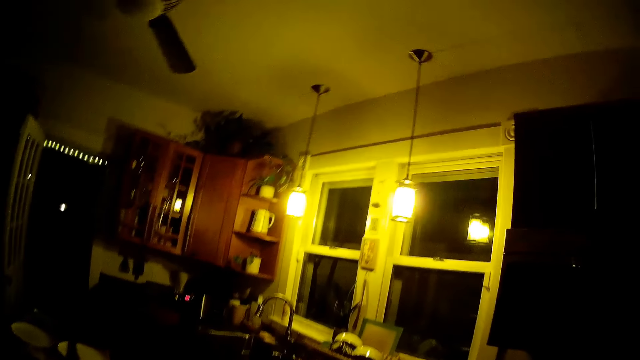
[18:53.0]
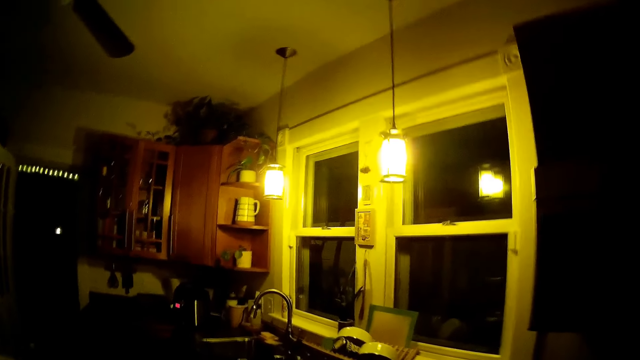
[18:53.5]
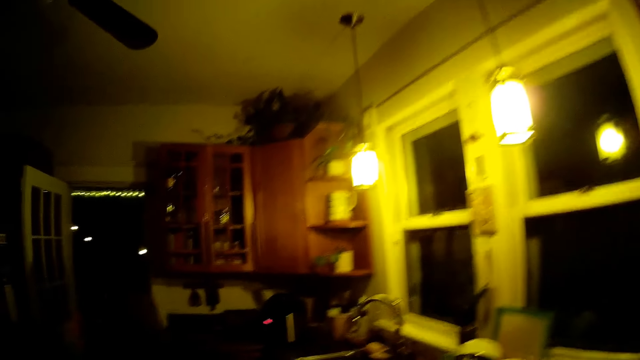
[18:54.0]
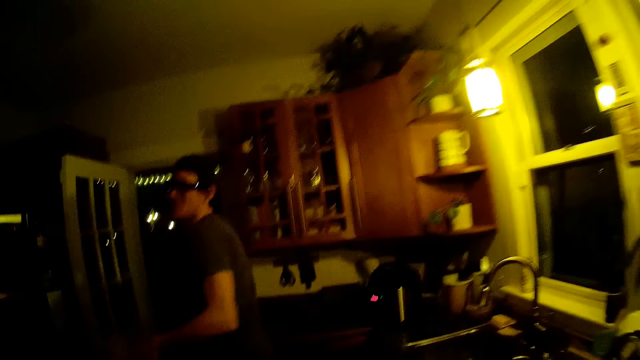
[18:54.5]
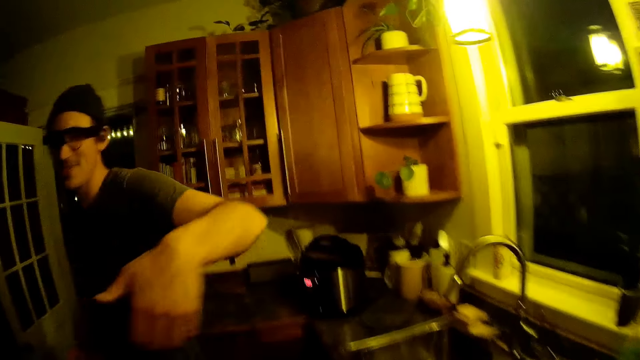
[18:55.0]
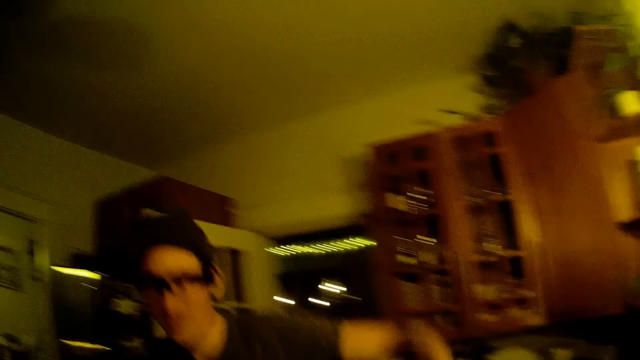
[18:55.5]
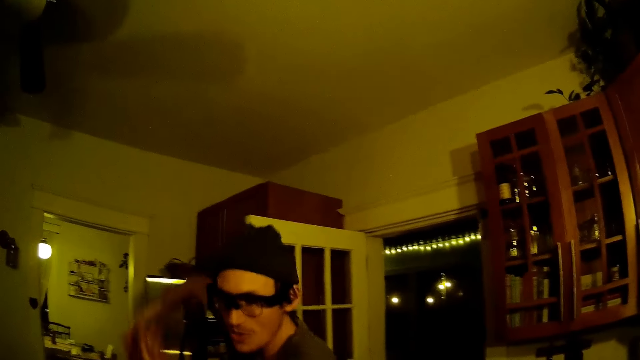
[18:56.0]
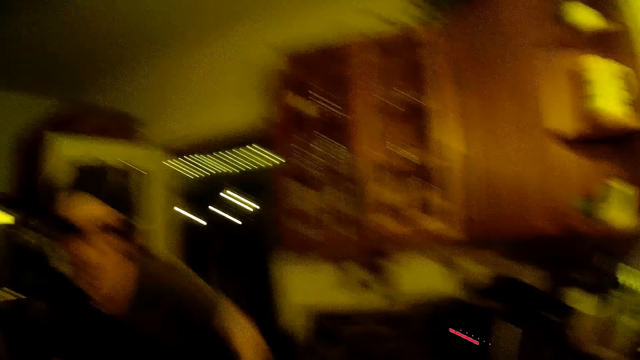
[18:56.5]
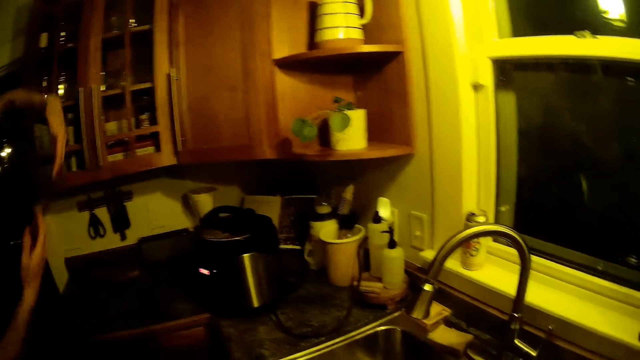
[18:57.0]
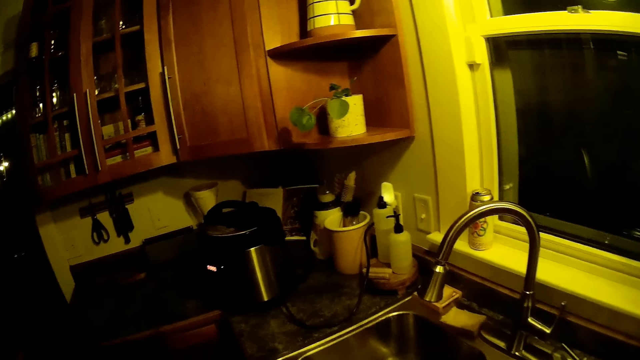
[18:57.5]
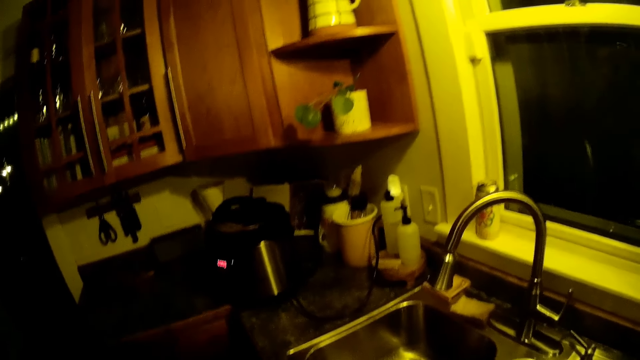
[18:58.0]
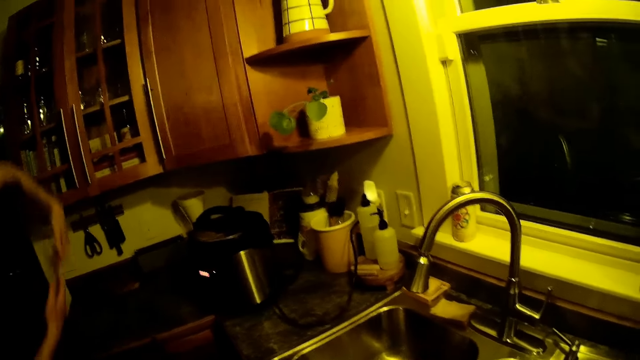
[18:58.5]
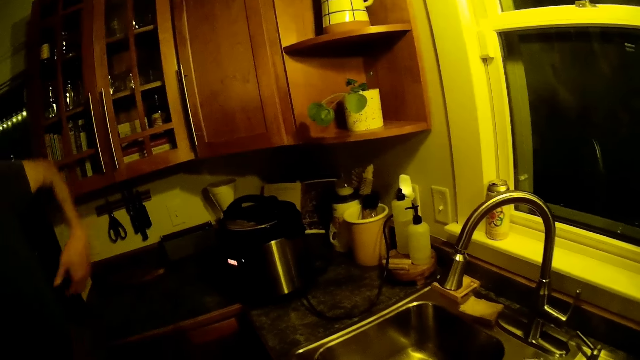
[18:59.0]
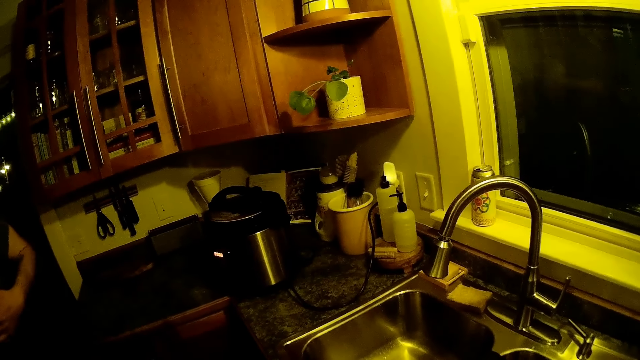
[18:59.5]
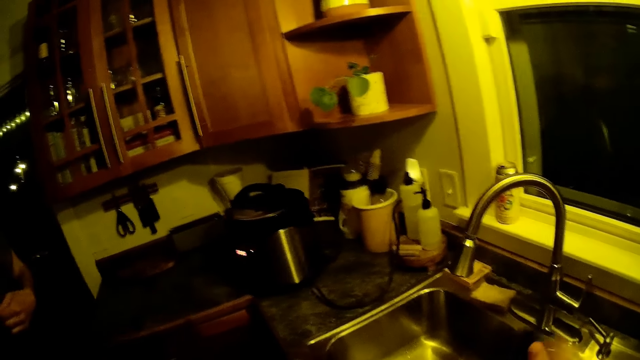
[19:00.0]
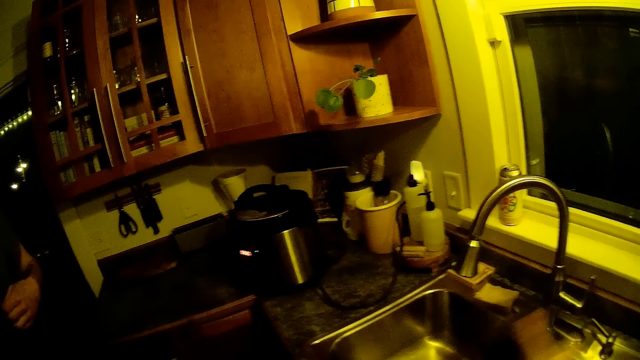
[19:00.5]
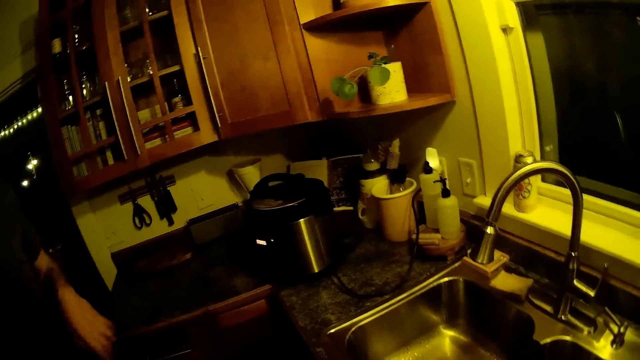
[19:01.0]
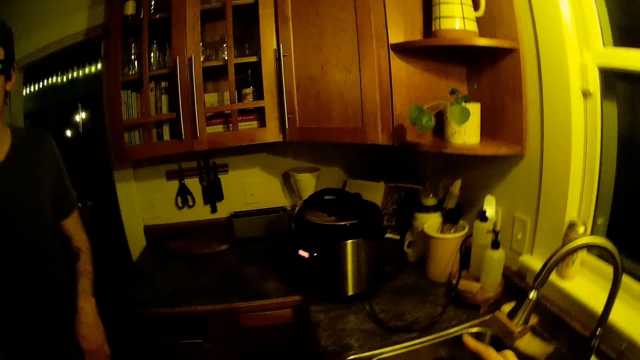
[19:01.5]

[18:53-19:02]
The camera wearer interacts with a man. The man lifts his hand, swings his arms around and shakes his hands.

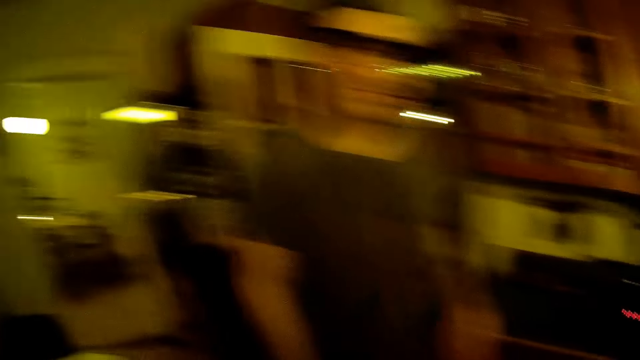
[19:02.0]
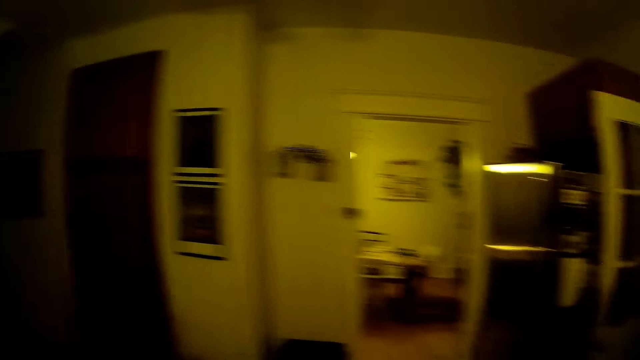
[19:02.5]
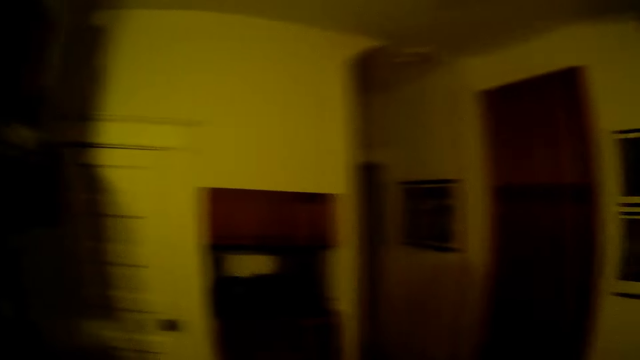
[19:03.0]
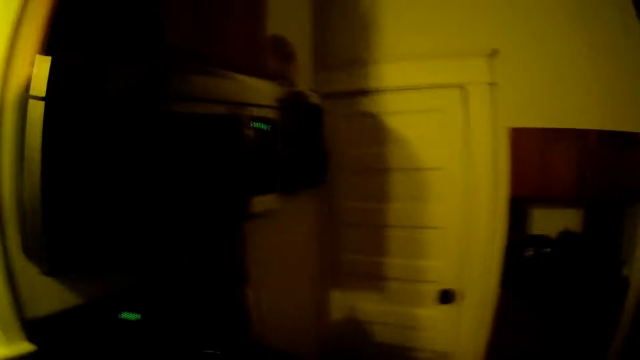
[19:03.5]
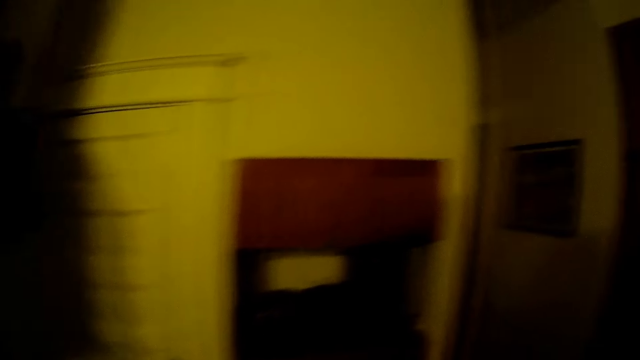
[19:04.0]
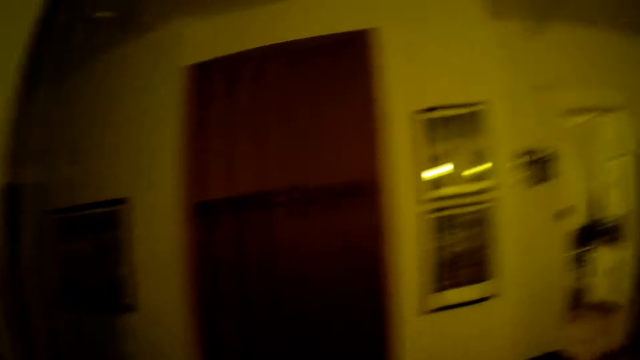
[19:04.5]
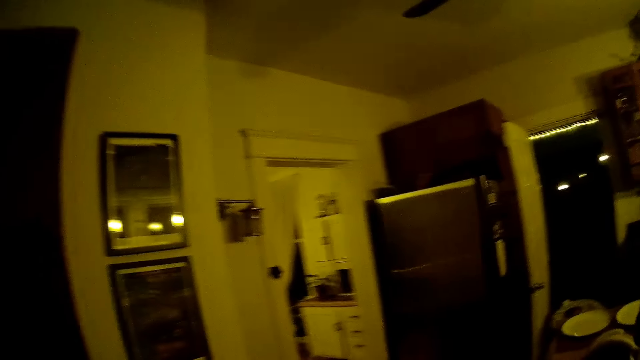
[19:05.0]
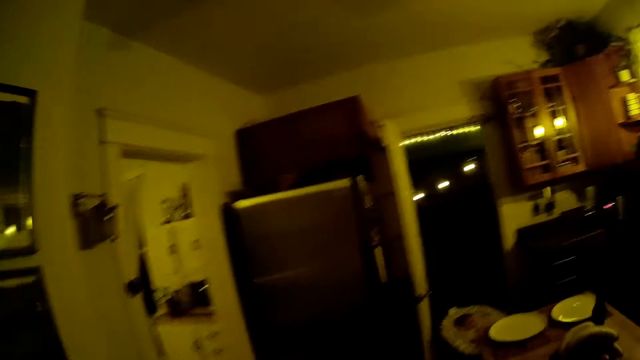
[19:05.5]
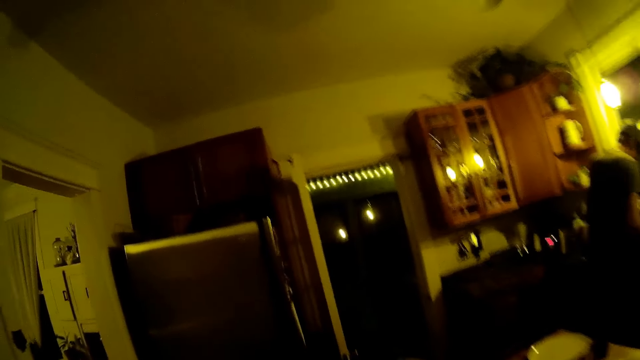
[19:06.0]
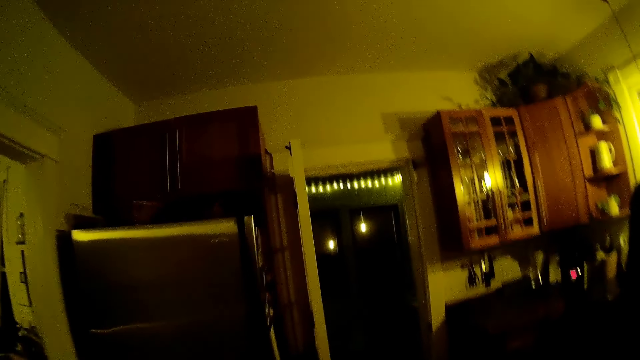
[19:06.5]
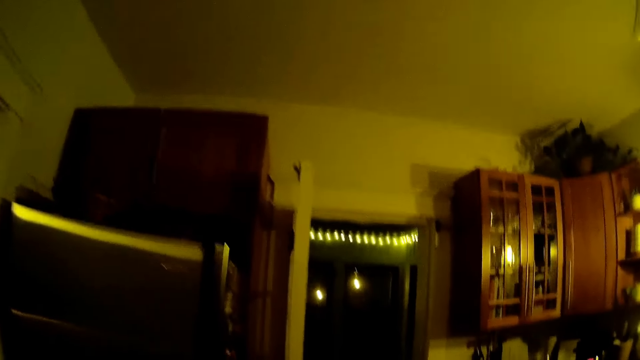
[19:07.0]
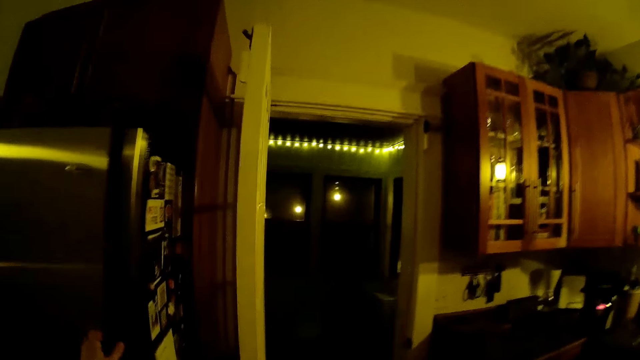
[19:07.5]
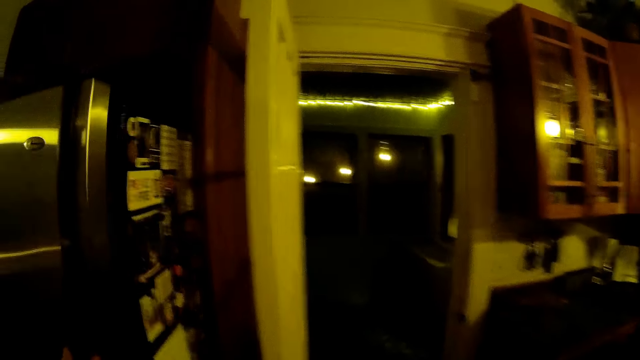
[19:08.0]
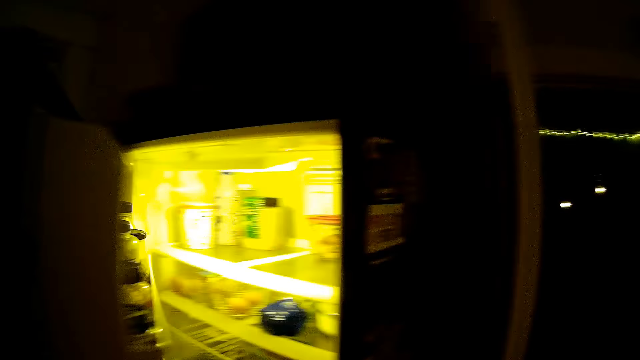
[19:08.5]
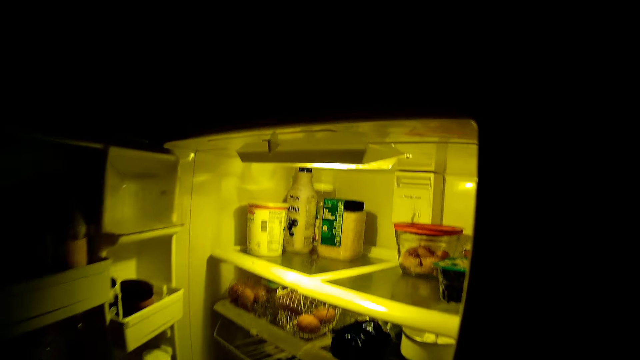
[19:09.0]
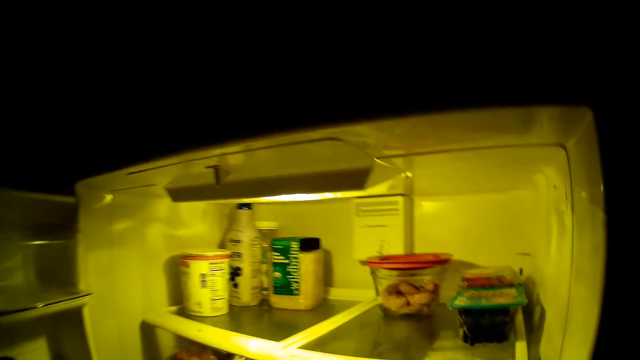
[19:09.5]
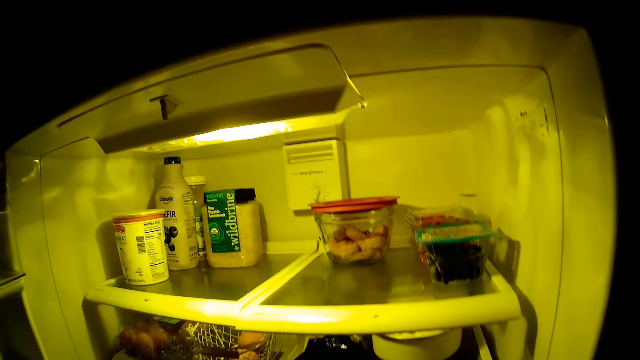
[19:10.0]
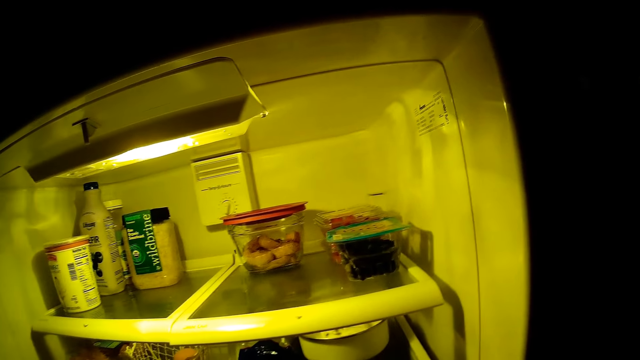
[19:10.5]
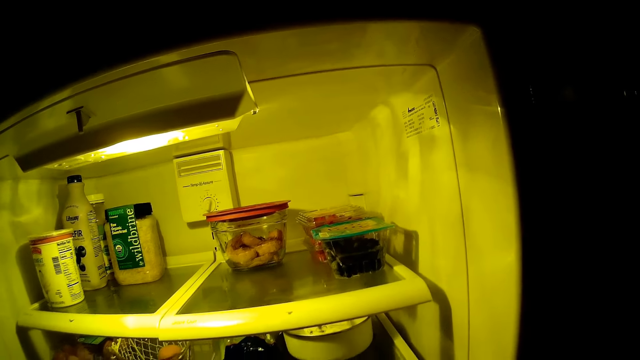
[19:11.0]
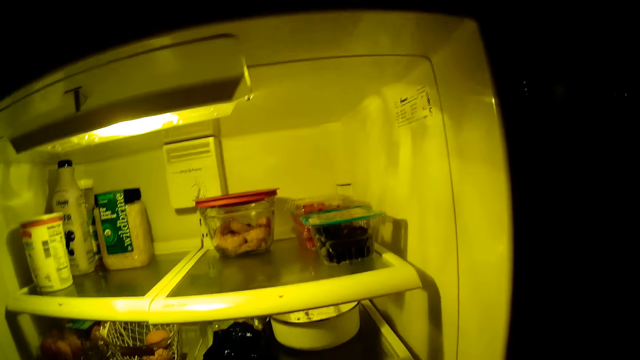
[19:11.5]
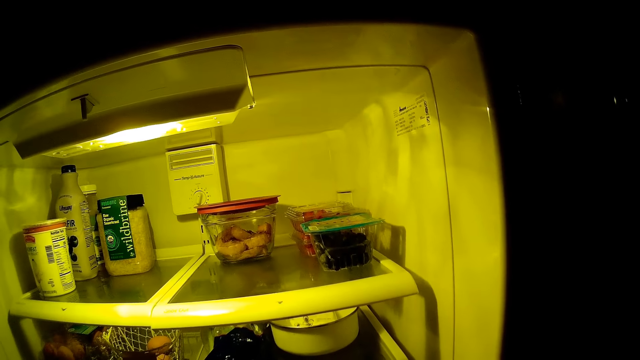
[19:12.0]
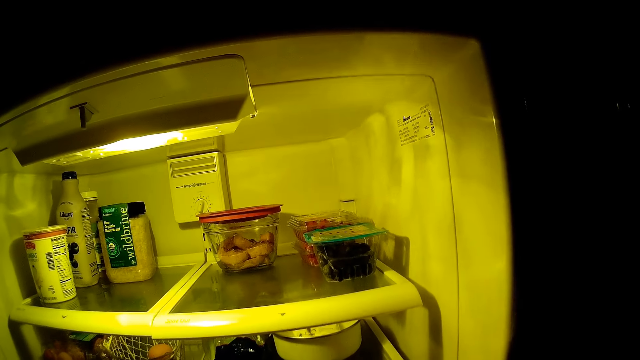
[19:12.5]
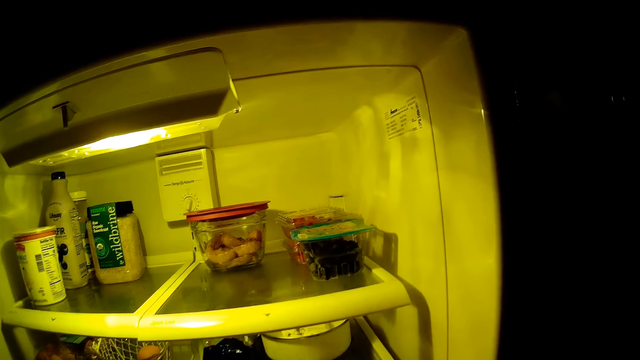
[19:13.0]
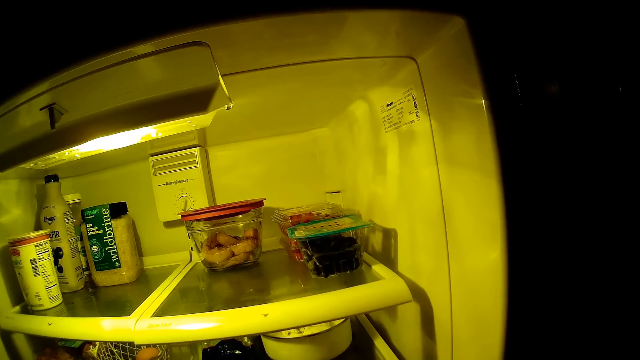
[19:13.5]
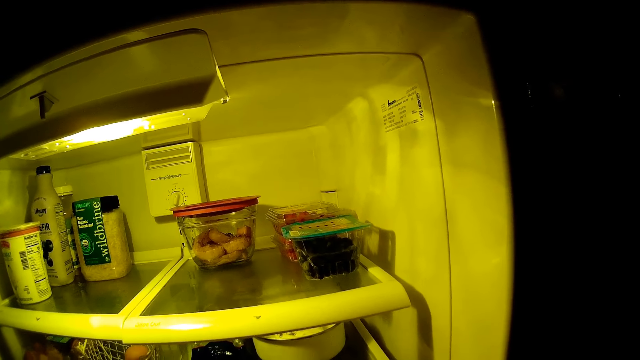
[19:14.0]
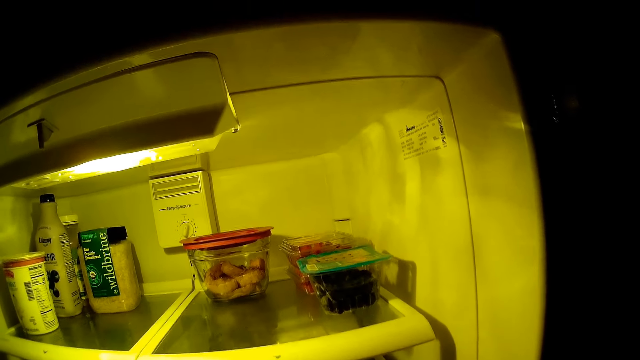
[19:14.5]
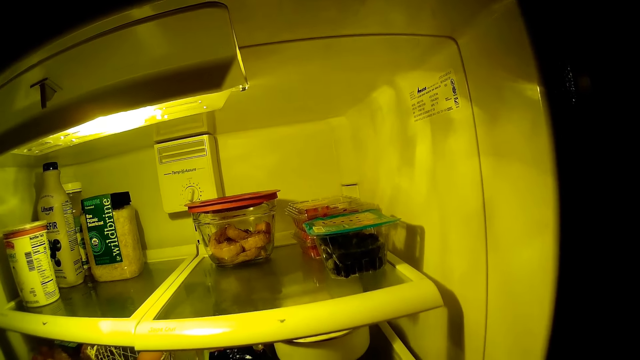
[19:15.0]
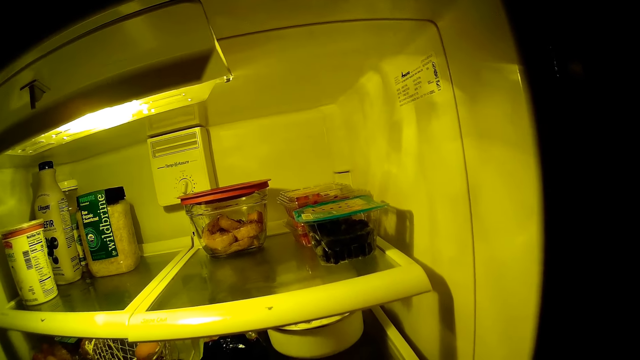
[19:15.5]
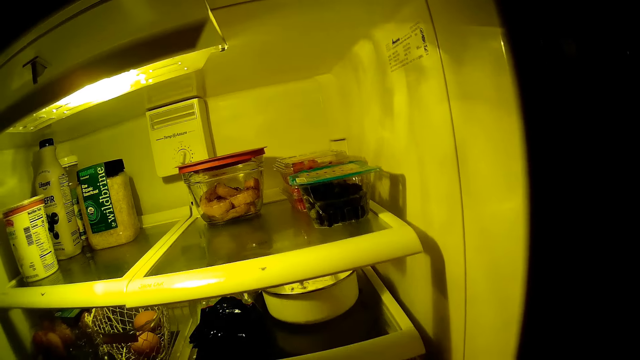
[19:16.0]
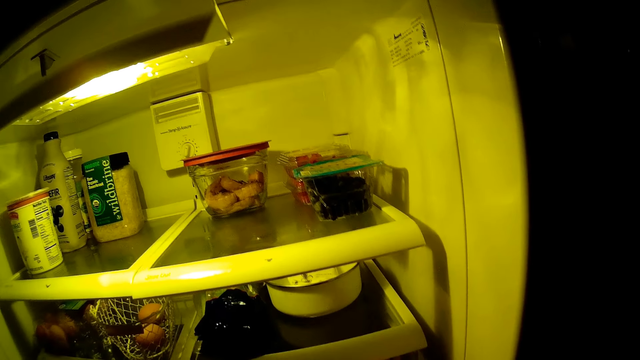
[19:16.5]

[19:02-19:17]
The camera wearer walks a few steps. She opens the refrigerator or fridge with her left hand. She takes a few items from the fridge.
